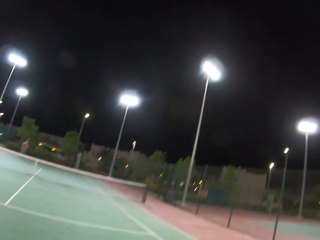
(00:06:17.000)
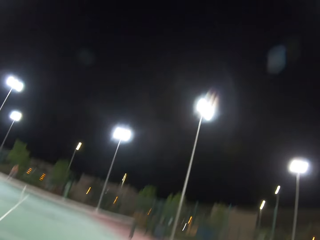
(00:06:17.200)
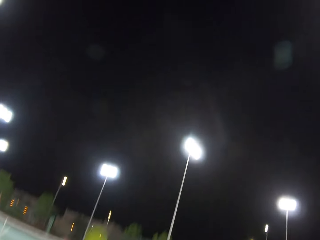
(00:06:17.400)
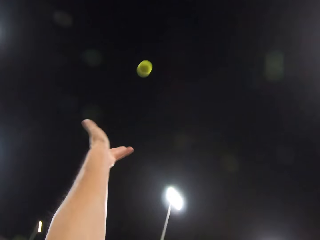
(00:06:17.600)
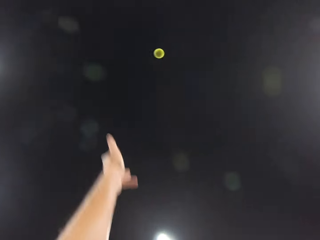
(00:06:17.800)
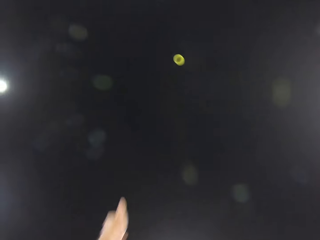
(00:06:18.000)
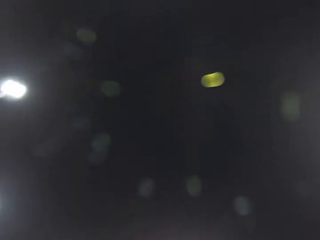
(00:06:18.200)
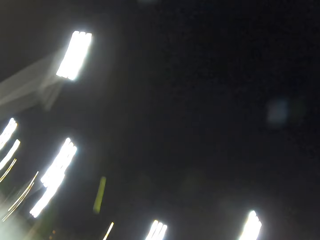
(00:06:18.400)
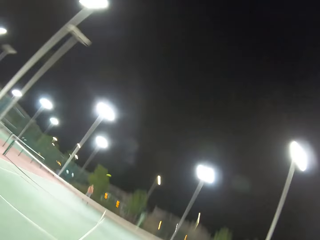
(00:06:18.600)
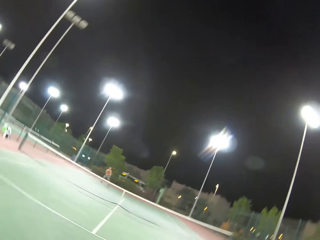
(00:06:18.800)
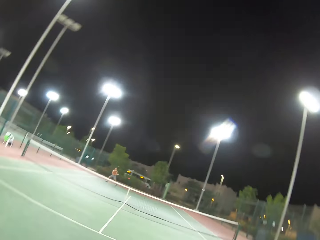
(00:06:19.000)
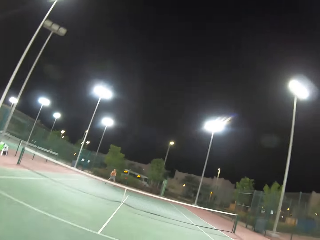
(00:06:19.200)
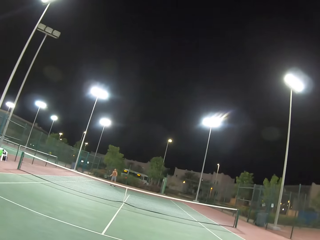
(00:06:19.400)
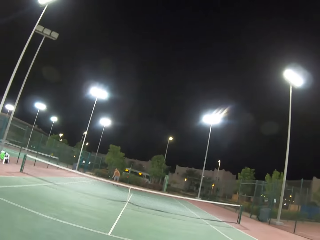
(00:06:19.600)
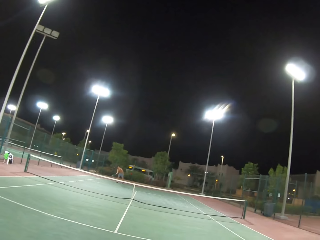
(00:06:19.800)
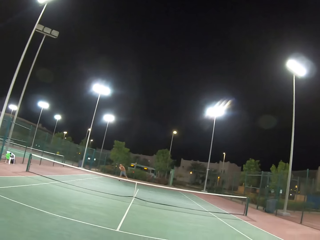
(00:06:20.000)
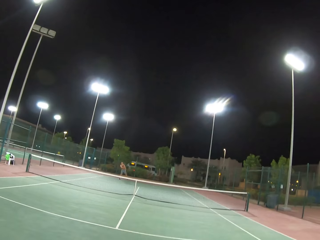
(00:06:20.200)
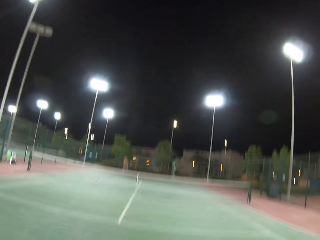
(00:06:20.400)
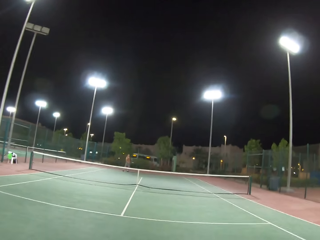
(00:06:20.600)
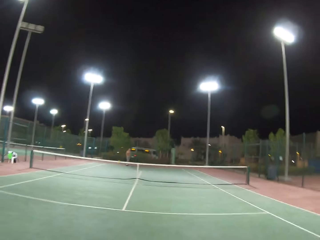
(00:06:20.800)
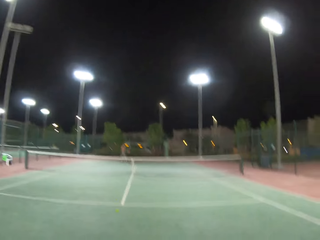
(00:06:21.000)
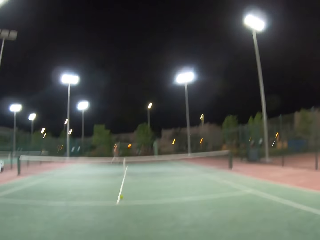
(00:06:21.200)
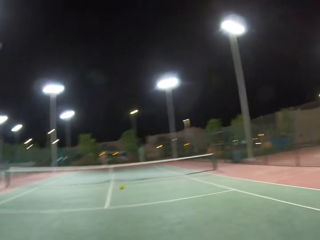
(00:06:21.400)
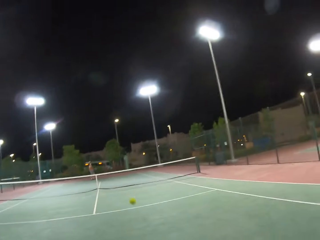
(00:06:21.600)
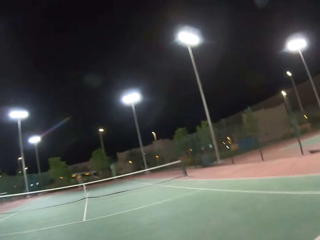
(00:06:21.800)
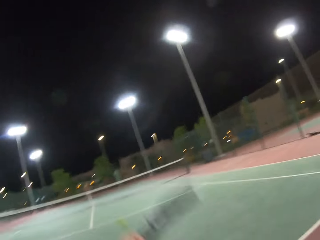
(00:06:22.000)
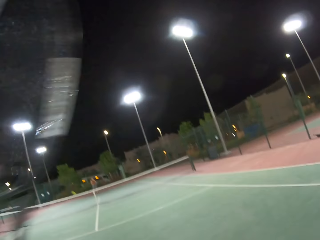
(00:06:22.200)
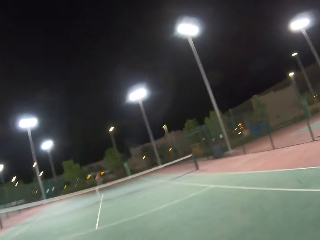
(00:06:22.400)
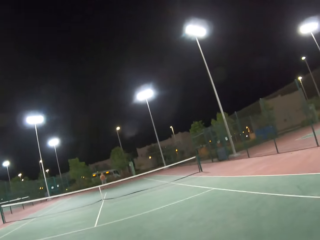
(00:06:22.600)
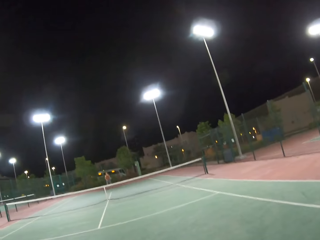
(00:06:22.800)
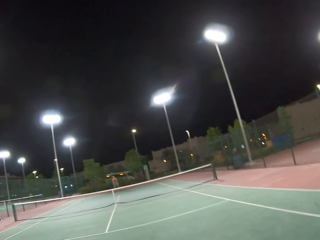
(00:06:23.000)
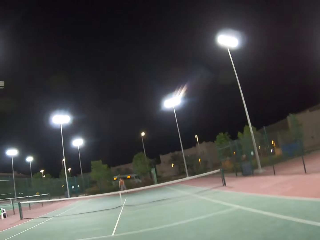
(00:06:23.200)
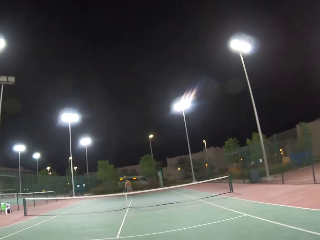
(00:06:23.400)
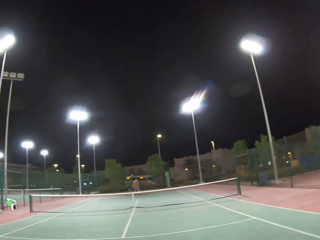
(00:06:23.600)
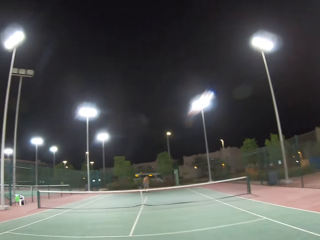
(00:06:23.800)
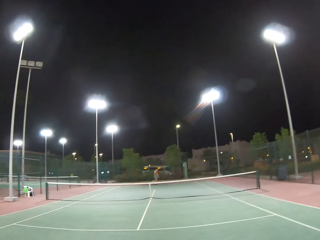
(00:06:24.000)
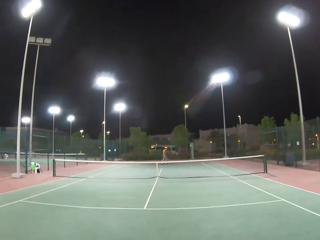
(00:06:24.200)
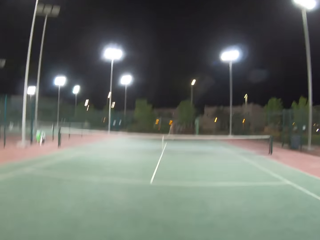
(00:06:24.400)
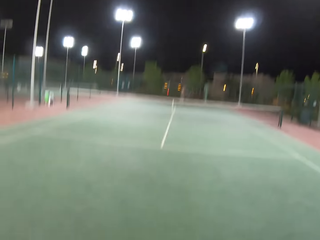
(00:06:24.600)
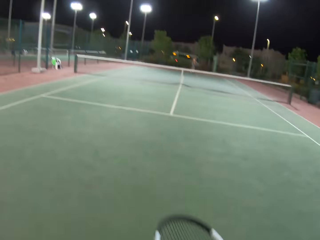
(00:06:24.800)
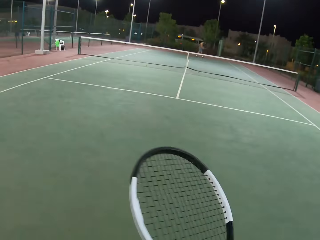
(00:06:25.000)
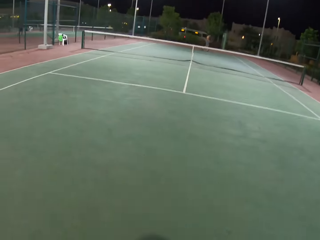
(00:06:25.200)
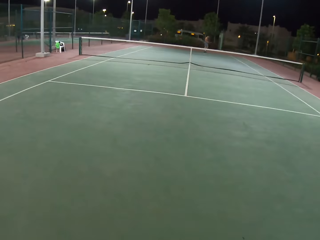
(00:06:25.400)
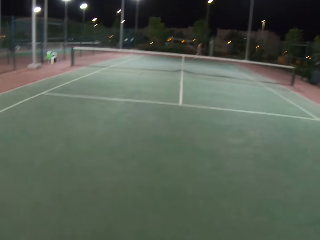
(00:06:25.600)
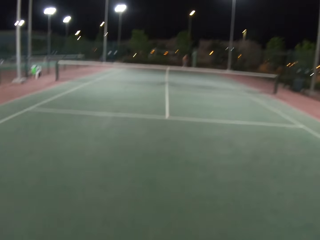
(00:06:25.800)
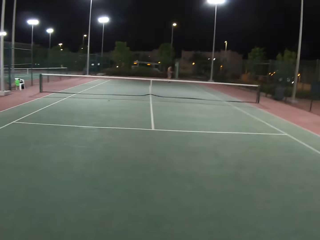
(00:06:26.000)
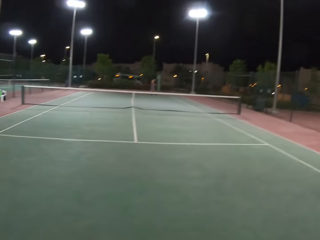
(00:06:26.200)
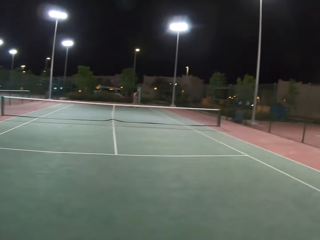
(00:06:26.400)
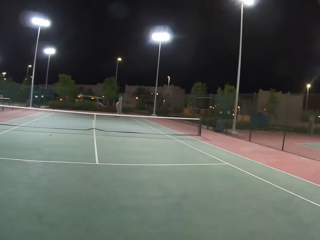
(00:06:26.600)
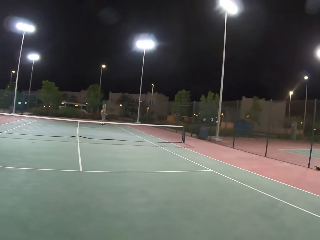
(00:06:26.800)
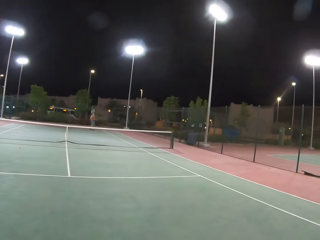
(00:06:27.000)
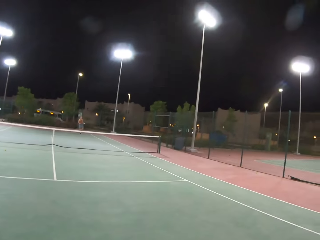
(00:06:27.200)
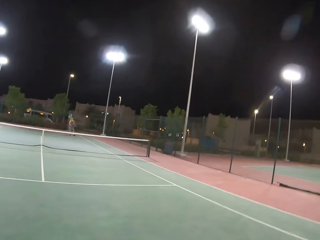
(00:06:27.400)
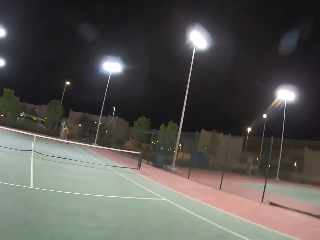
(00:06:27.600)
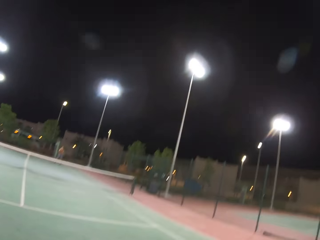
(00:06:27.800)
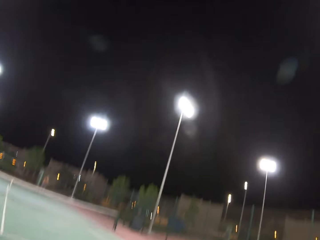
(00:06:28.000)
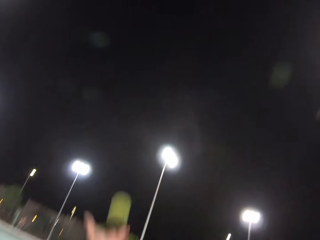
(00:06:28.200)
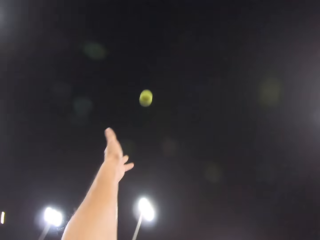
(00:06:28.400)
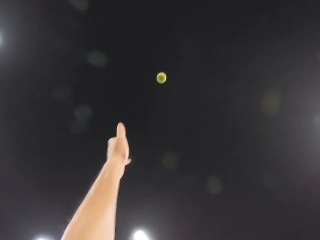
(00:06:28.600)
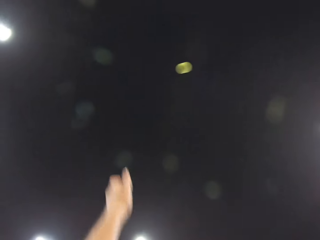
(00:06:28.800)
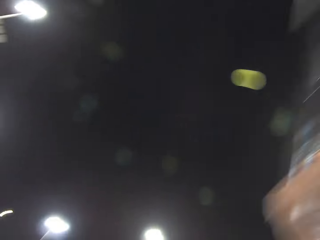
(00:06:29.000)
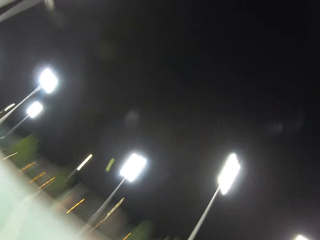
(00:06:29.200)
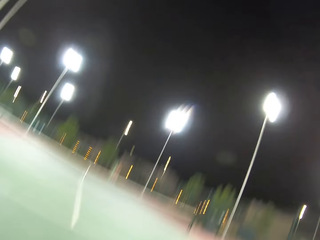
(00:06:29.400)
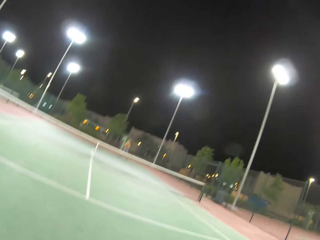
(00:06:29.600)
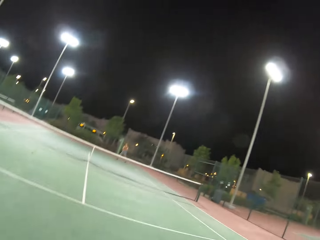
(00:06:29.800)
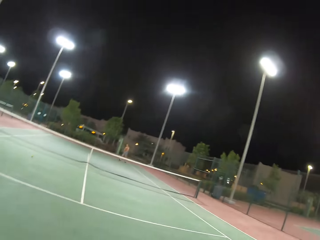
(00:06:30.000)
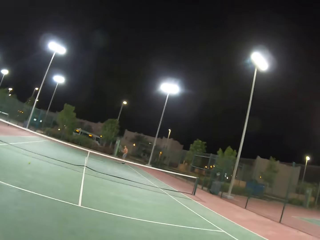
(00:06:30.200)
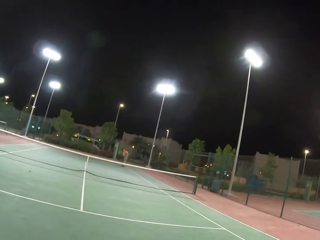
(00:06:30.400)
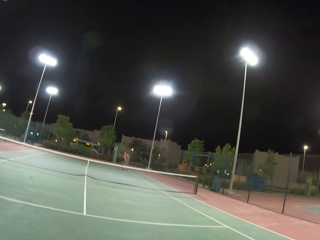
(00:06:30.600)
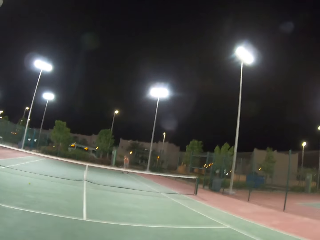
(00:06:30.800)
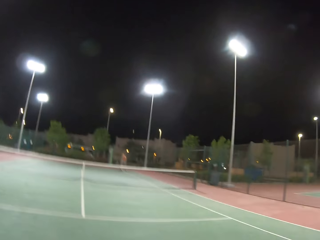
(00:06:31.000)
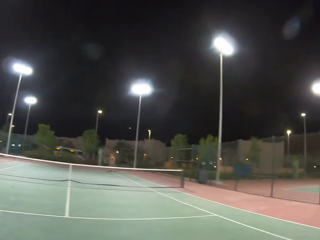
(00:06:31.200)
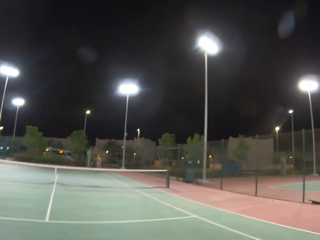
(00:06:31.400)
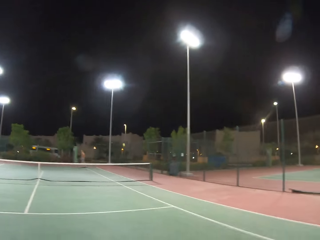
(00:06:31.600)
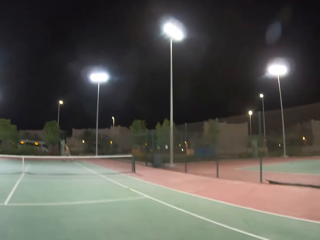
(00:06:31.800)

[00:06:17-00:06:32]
A man looks around the tennis court. The camera wearer plays tennis or badminton with the man. The man walks around the tennis court. The camera wearer dribbles the ball. They play tennis with the man.

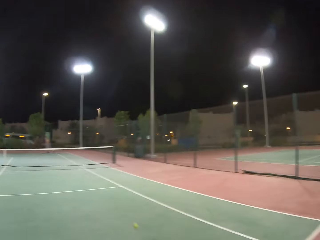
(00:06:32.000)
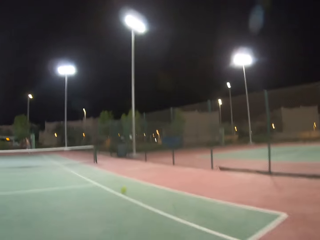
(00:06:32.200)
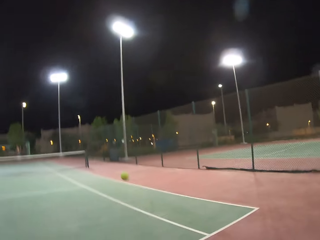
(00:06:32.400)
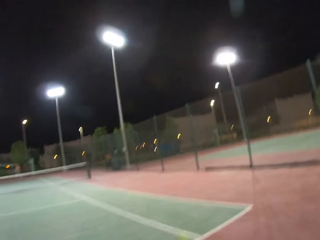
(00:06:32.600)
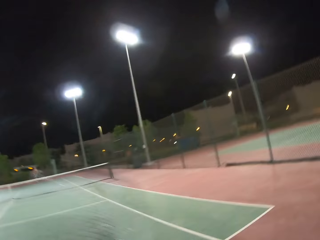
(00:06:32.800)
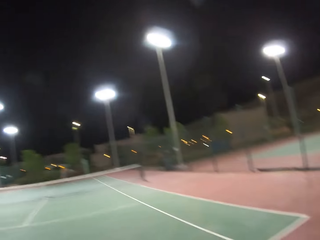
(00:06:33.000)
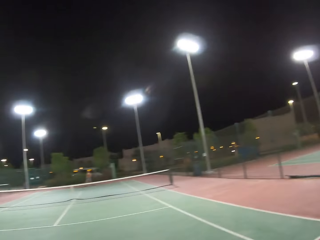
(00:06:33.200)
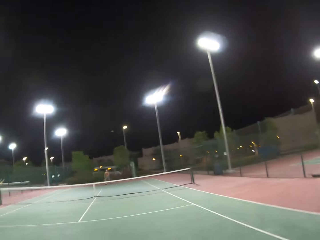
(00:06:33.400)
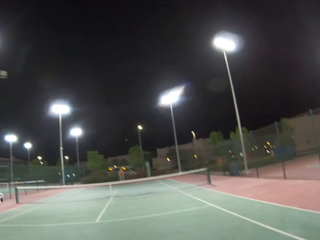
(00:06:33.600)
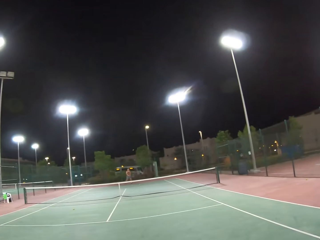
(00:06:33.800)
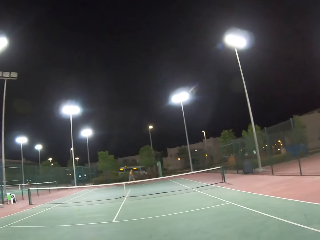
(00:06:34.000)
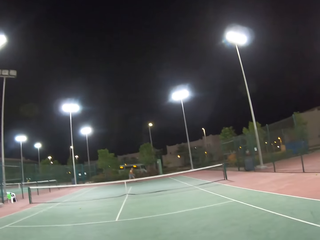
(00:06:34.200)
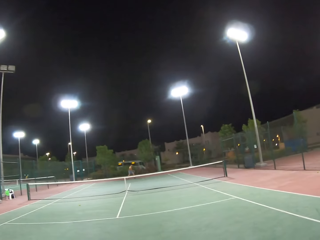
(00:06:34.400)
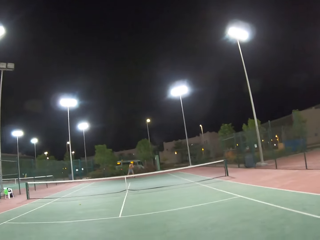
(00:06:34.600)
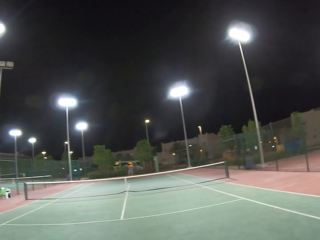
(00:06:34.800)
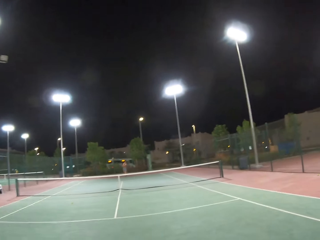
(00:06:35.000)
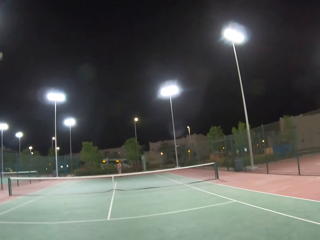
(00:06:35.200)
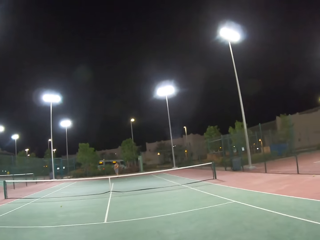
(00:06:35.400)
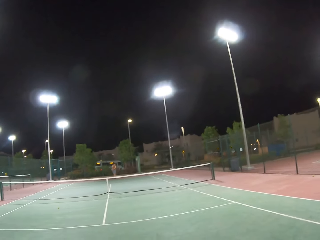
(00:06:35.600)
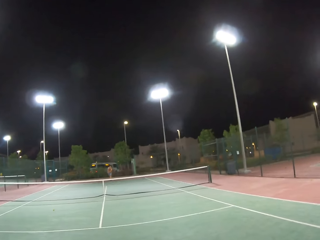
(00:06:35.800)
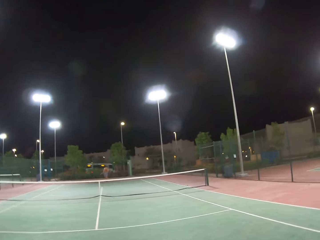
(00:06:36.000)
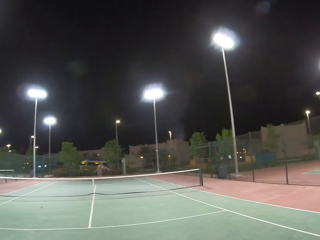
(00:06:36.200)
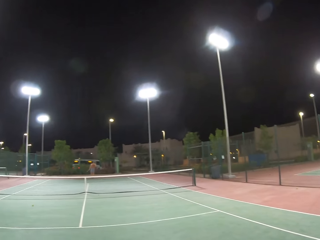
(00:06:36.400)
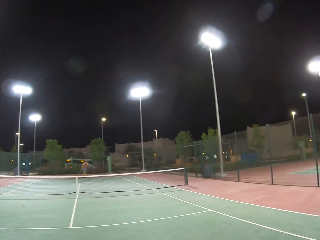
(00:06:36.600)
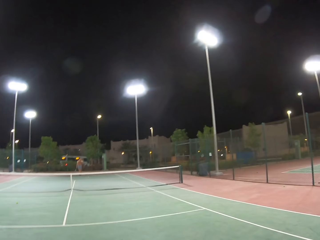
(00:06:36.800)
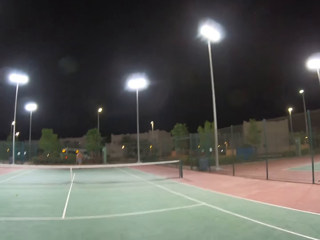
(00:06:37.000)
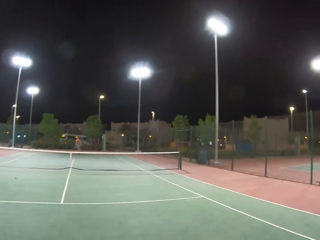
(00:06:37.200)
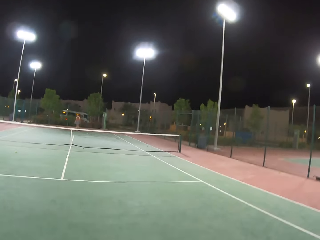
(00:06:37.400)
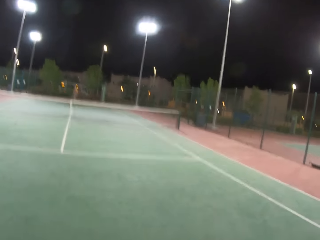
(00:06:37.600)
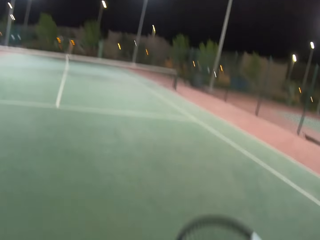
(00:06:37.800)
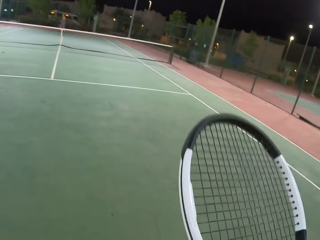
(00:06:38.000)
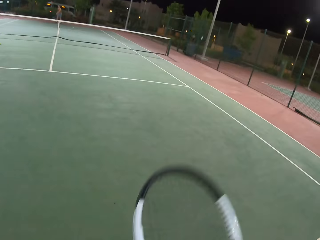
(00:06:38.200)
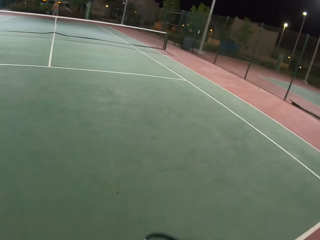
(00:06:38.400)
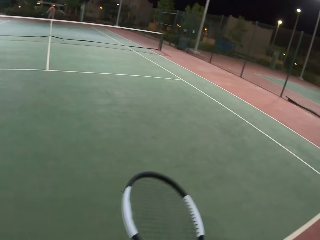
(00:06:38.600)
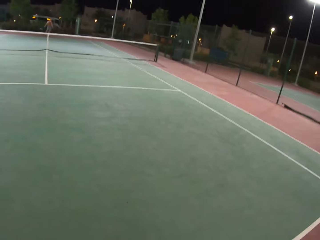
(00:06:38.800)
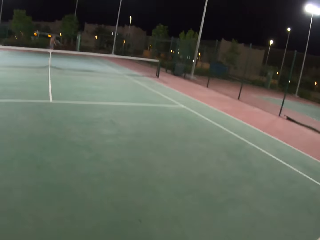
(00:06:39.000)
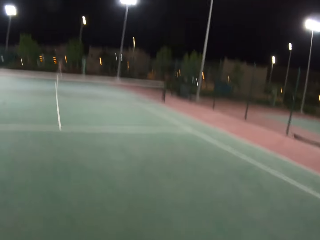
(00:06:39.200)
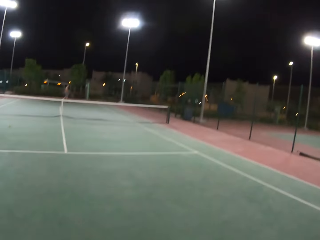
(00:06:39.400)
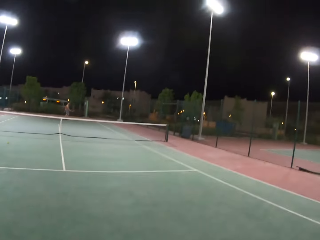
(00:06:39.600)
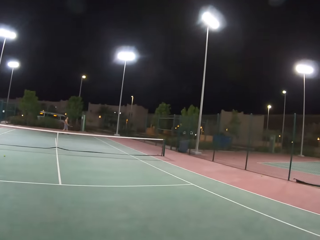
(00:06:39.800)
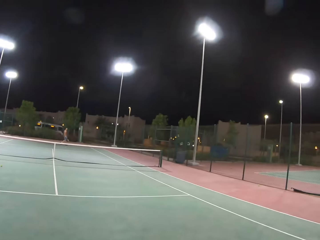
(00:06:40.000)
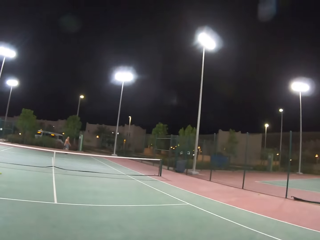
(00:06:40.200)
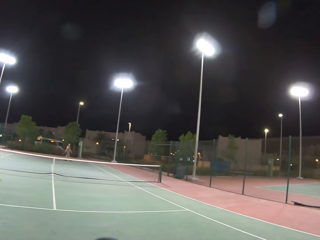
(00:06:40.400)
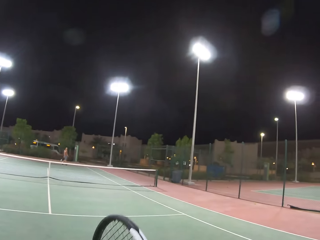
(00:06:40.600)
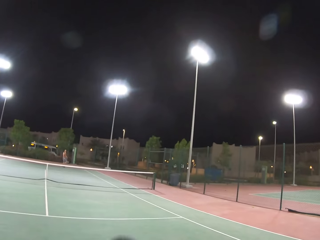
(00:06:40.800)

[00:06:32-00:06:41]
A man walks around the tennis court. The camera wearer dribbles the ball.
